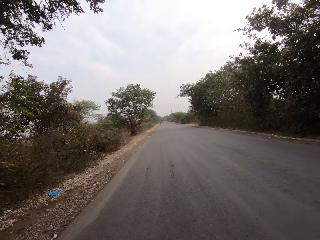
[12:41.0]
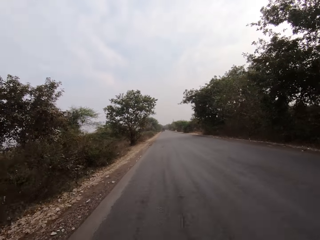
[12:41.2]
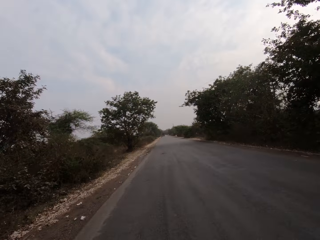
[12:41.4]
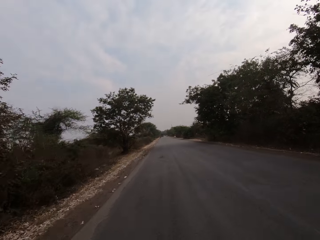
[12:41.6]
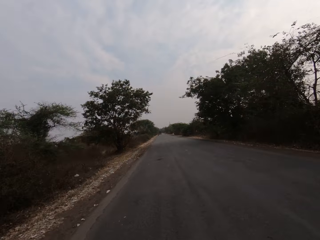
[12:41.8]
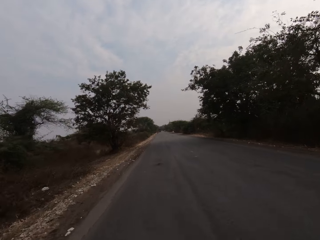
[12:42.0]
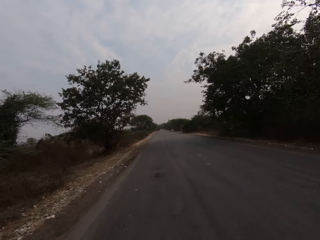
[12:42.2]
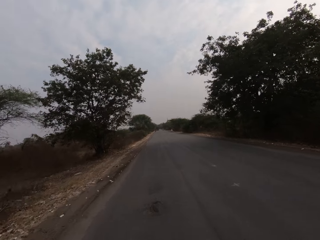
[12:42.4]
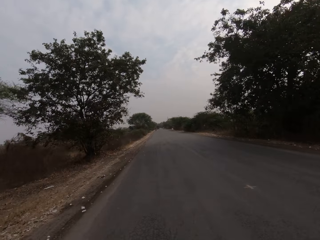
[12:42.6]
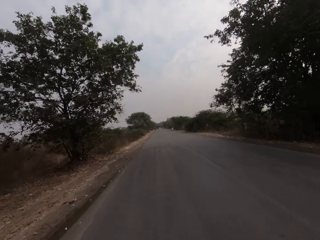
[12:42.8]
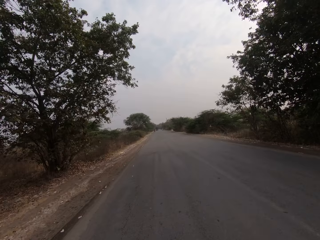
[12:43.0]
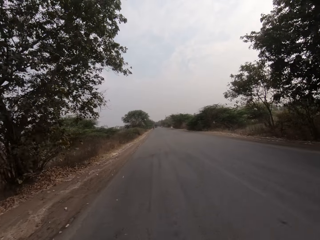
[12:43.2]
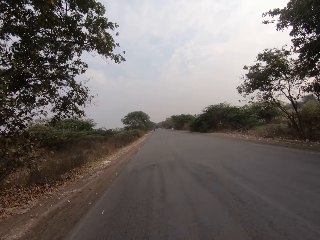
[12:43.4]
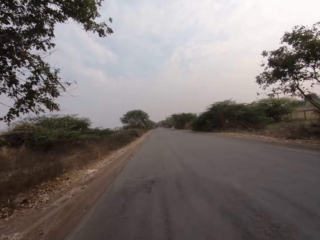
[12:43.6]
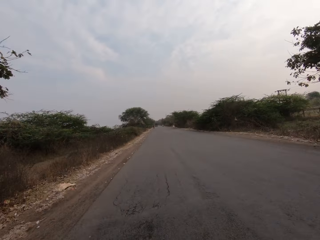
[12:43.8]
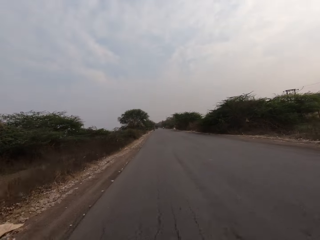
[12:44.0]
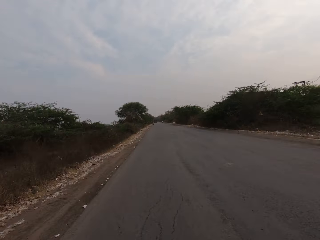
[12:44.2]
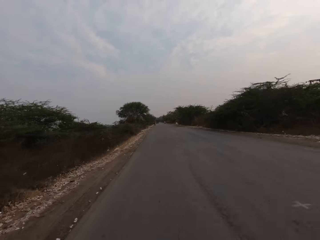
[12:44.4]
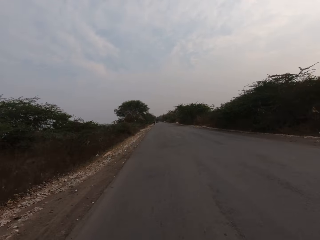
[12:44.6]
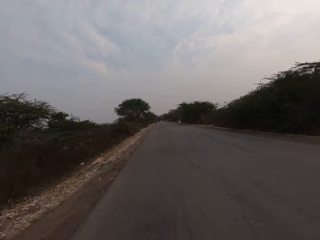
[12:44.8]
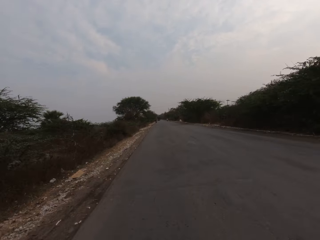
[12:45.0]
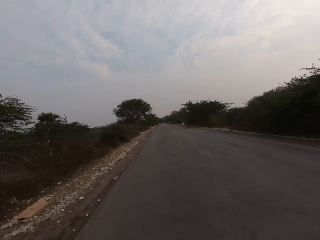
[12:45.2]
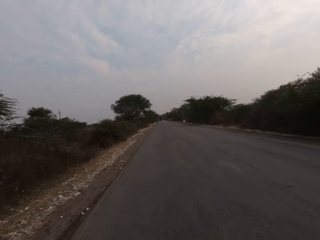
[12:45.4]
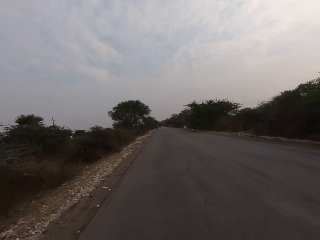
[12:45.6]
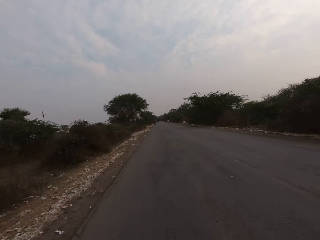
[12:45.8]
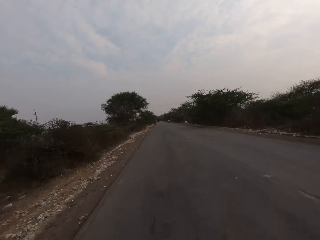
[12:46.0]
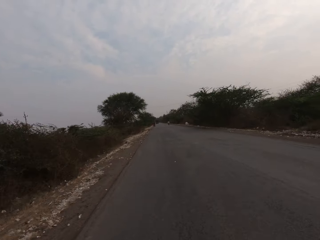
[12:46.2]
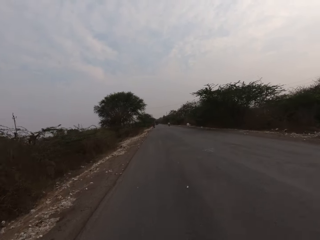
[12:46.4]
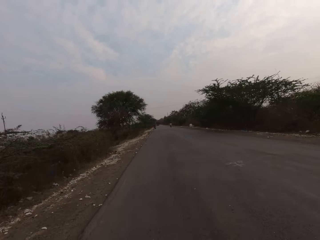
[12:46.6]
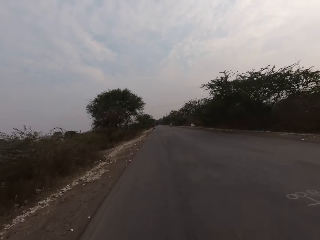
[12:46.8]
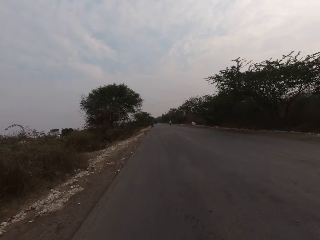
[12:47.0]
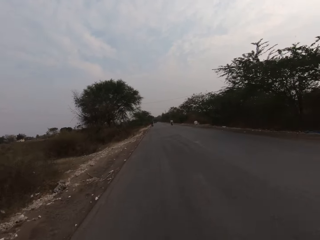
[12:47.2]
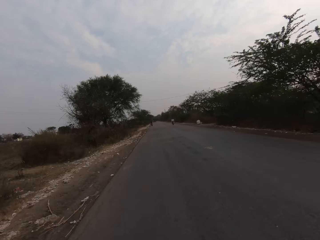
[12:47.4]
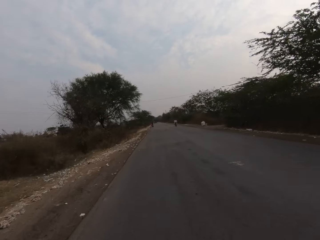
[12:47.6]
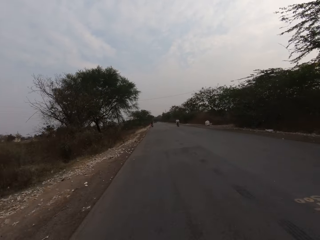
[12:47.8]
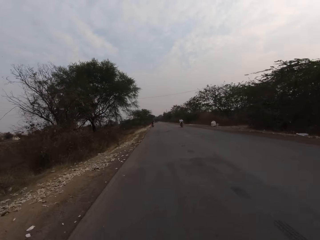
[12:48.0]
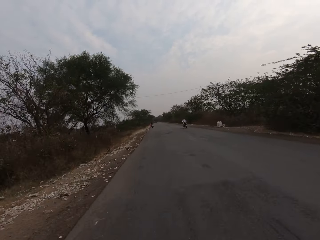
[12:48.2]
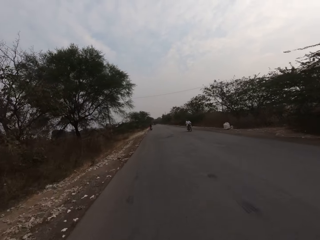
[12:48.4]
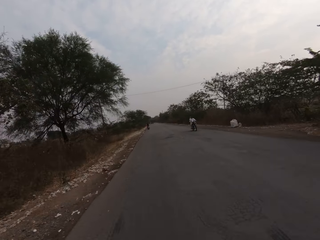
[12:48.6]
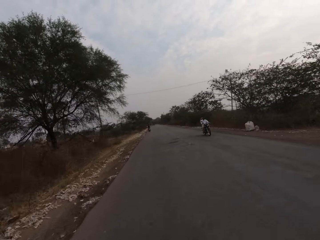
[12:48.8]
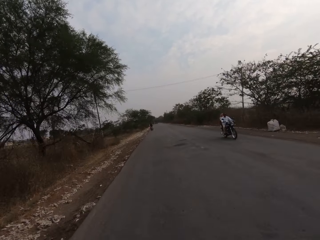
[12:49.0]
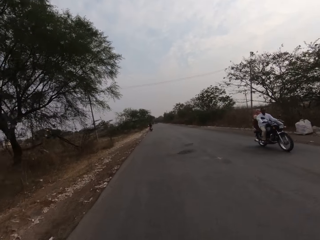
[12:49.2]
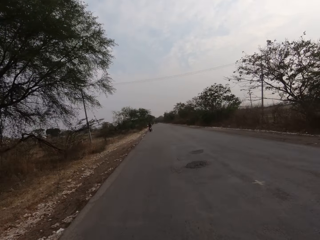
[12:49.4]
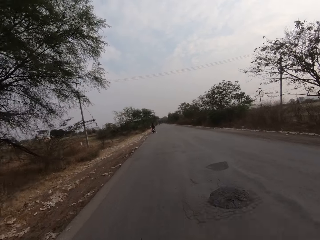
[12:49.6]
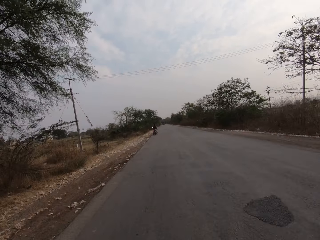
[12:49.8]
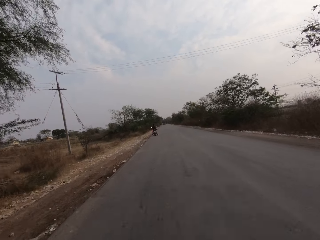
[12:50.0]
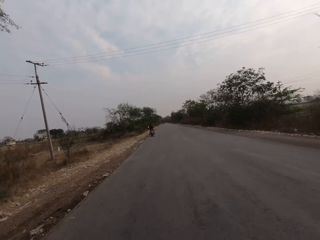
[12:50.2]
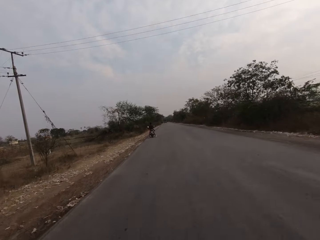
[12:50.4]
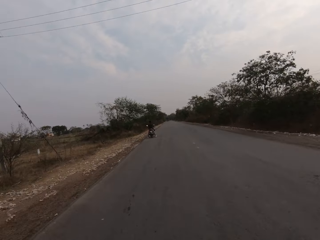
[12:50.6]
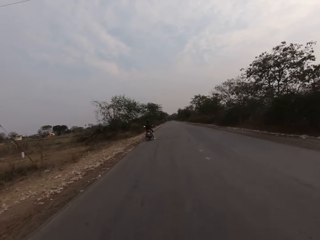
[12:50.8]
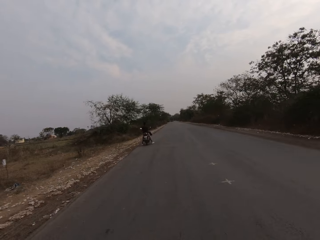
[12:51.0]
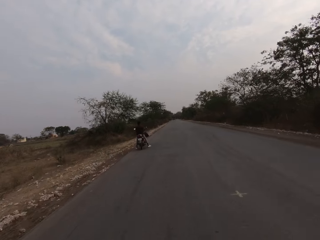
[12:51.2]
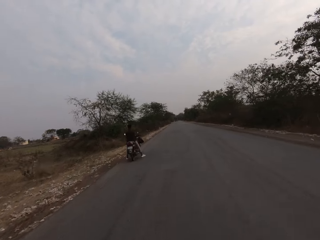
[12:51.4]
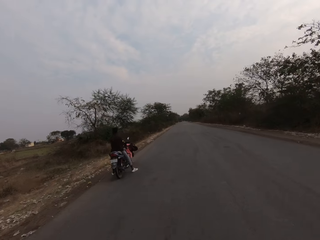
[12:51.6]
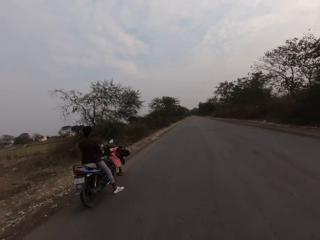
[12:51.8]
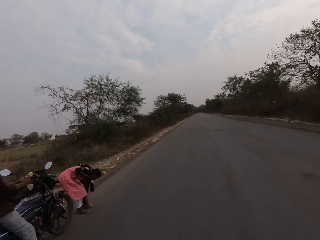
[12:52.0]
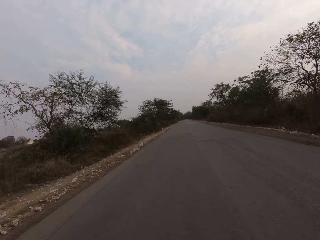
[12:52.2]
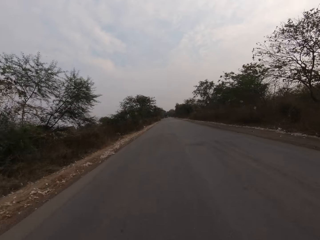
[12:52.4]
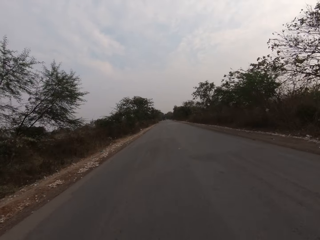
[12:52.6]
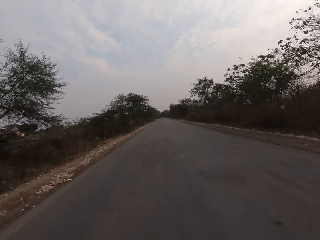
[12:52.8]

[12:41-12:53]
The camera wearer drives past a bike. They drive past a bike again.

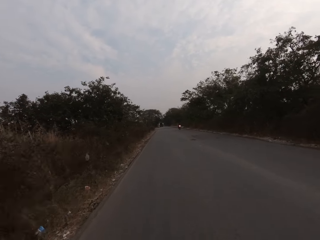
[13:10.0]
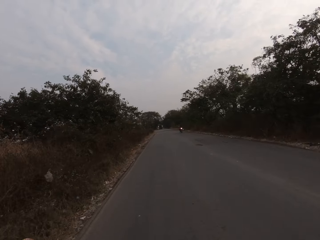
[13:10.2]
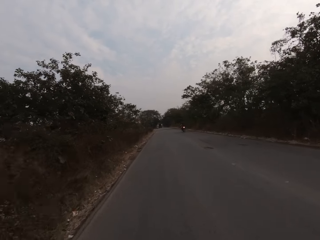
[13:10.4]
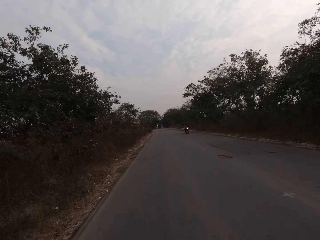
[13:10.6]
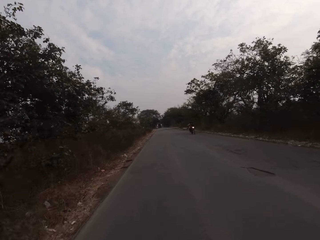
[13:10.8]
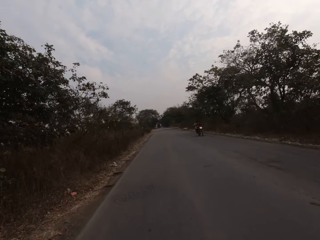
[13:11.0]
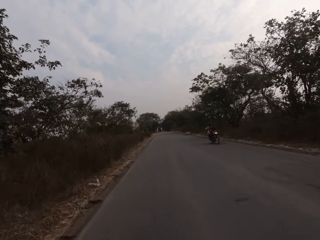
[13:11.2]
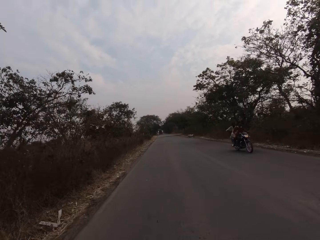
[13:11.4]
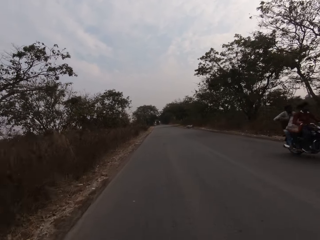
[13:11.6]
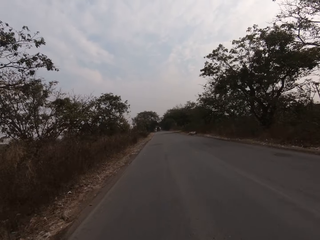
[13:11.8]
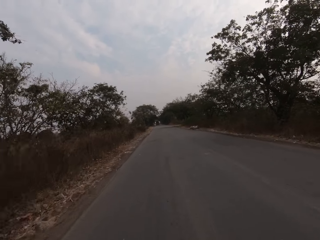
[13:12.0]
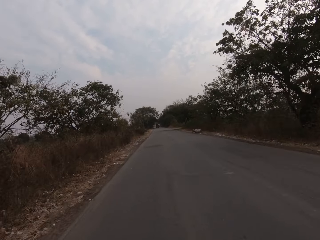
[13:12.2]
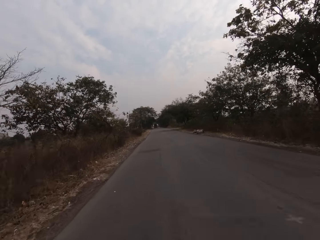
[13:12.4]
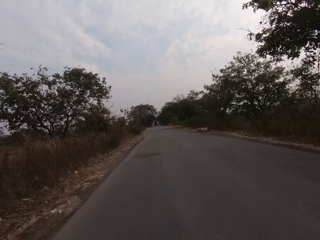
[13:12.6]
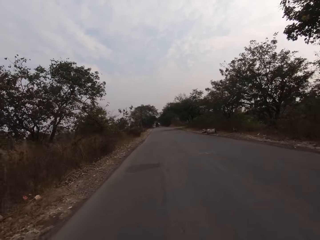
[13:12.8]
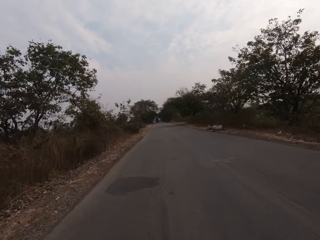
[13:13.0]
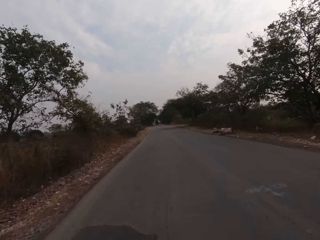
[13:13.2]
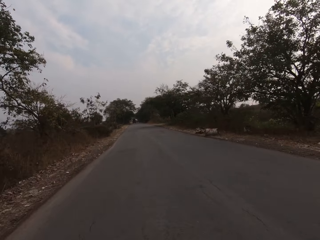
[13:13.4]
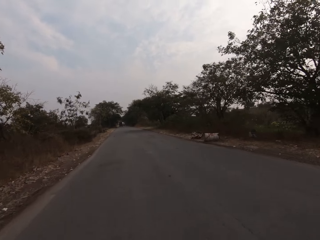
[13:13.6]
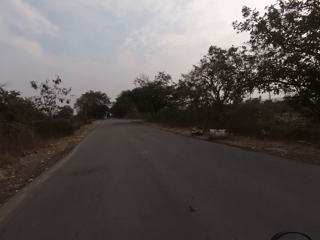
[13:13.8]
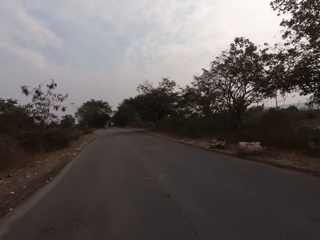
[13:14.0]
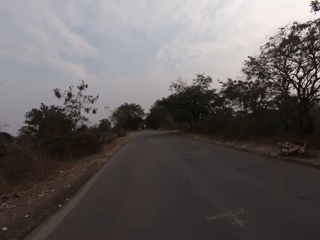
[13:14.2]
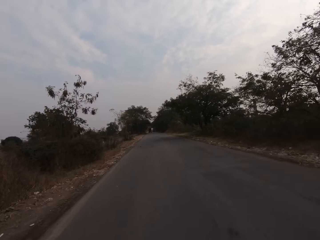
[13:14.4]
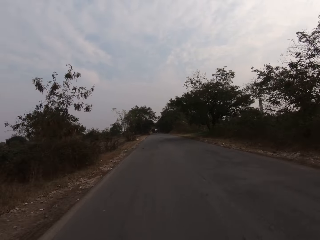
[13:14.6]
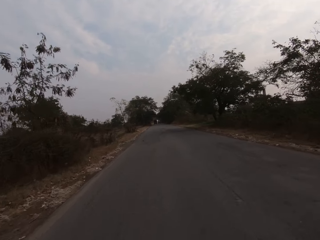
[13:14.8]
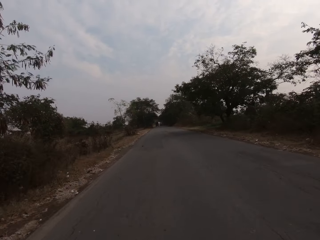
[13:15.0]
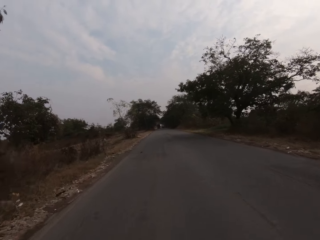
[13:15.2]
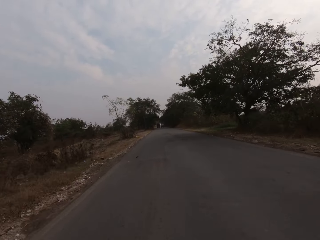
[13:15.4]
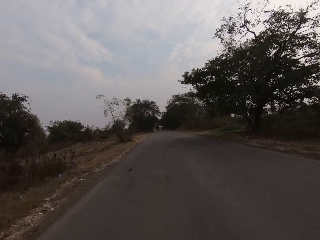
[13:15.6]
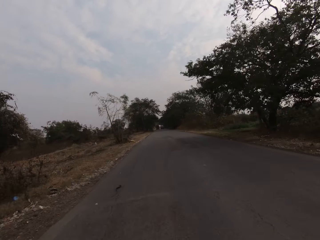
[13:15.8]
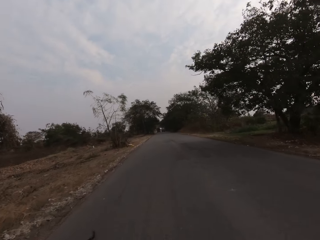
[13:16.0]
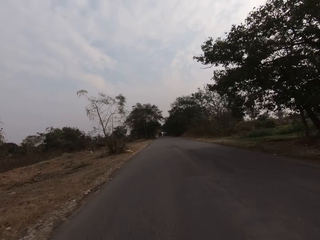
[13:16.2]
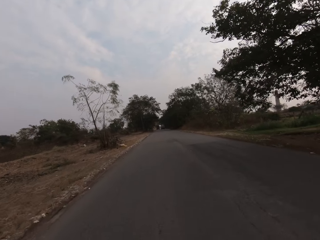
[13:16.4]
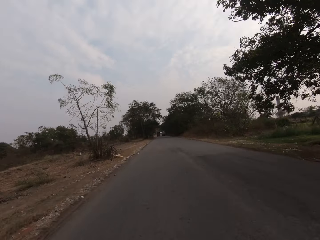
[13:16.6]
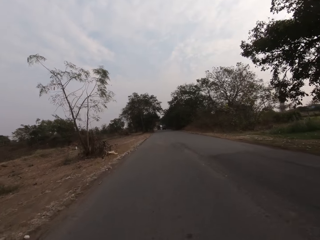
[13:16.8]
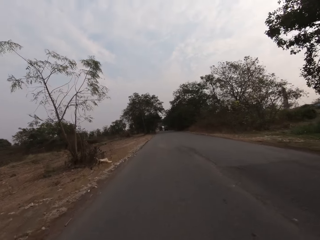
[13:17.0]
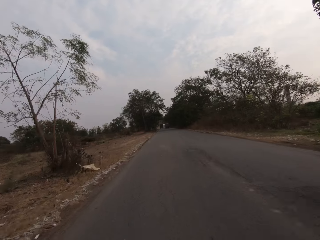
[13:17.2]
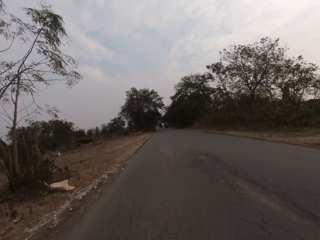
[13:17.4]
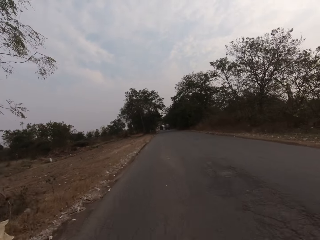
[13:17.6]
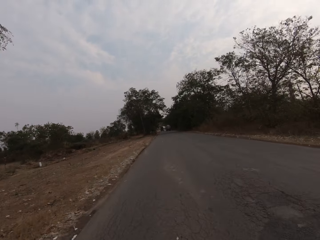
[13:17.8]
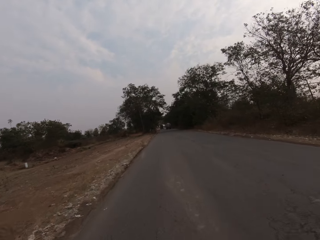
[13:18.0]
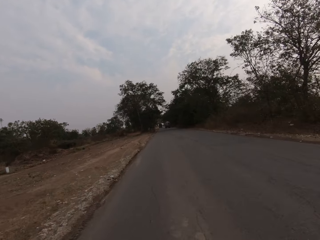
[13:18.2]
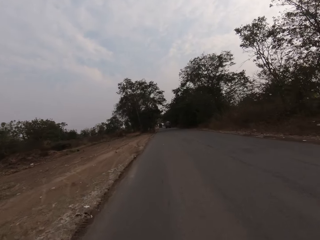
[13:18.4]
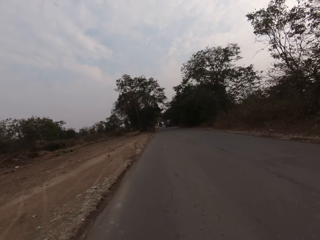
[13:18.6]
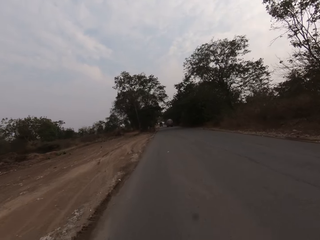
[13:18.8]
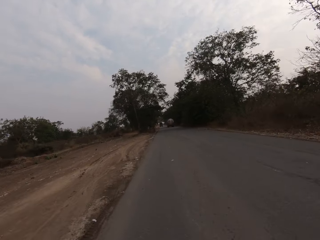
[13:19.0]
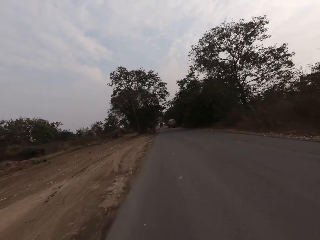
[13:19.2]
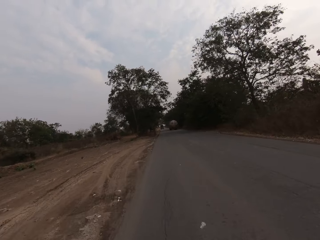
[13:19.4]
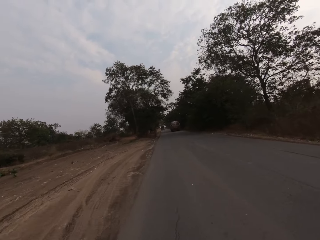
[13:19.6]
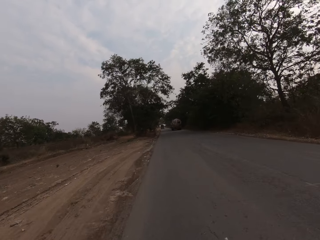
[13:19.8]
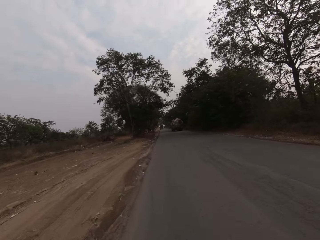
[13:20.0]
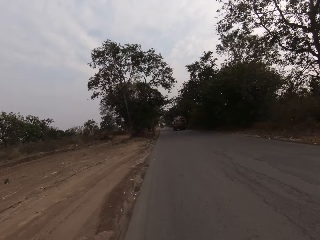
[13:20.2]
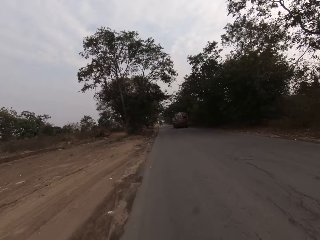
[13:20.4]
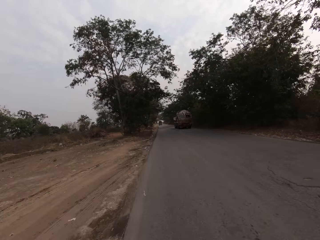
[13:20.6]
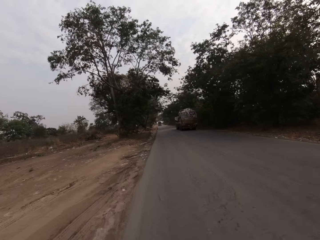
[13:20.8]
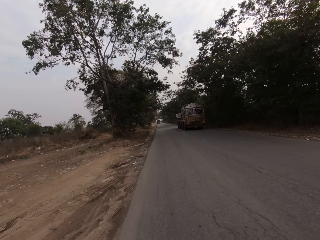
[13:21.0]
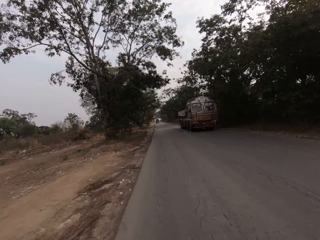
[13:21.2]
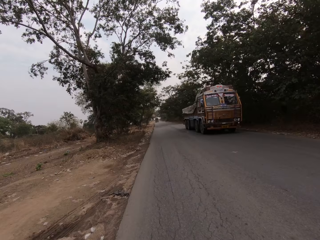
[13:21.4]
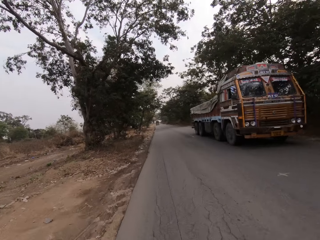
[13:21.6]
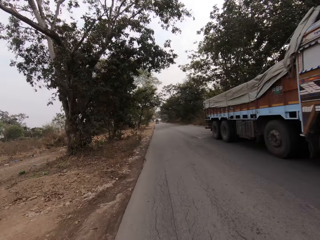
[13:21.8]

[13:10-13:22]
The camera wearer drives past a bike.
